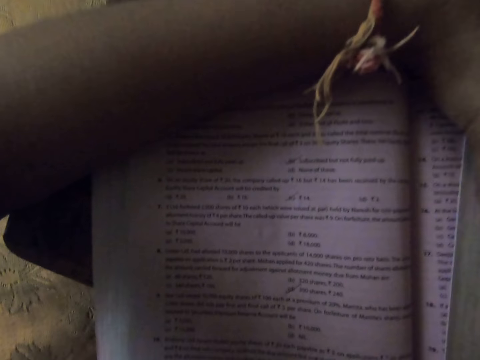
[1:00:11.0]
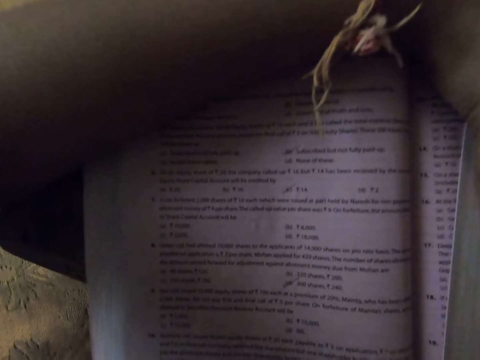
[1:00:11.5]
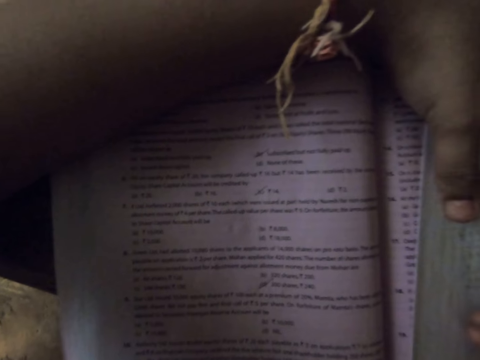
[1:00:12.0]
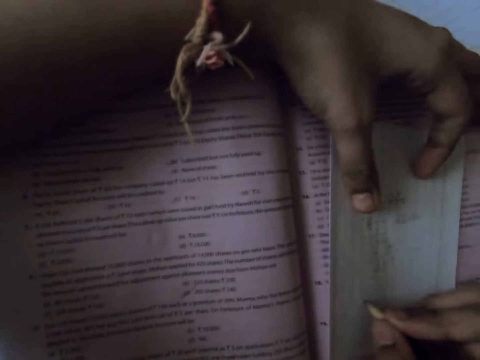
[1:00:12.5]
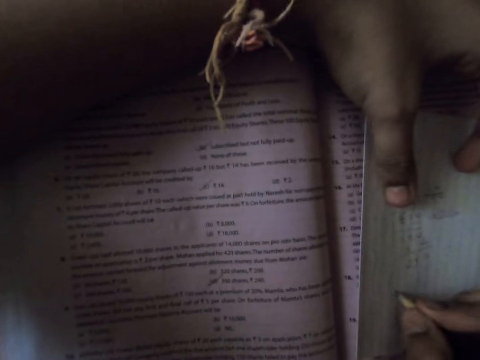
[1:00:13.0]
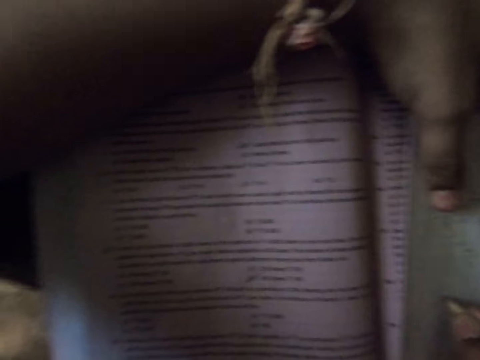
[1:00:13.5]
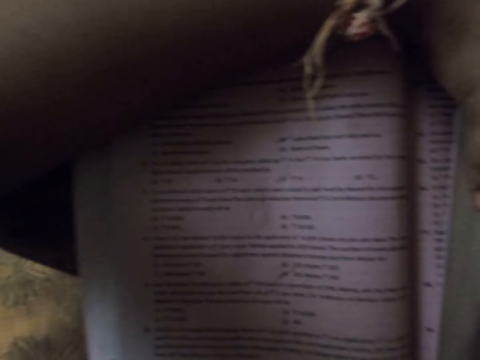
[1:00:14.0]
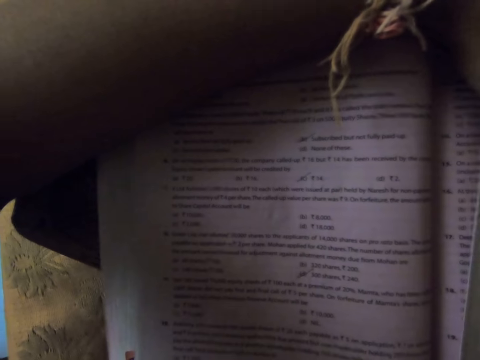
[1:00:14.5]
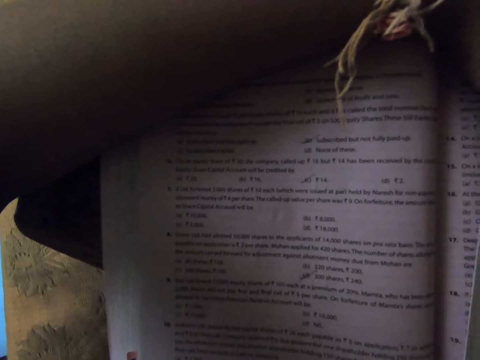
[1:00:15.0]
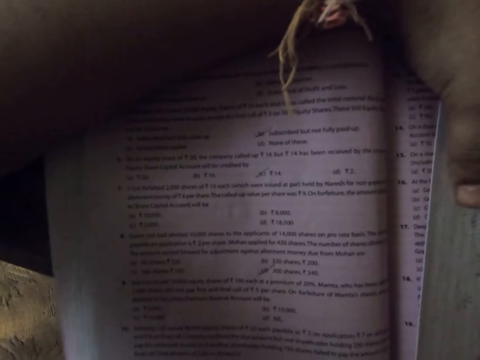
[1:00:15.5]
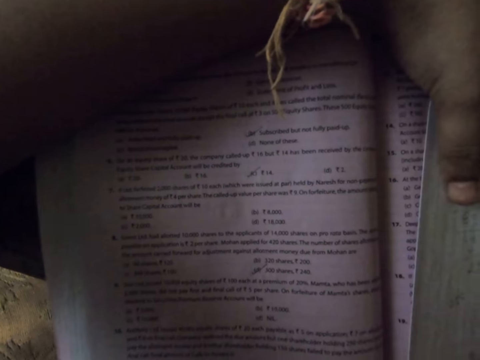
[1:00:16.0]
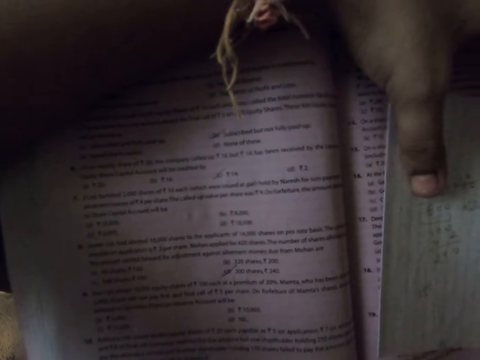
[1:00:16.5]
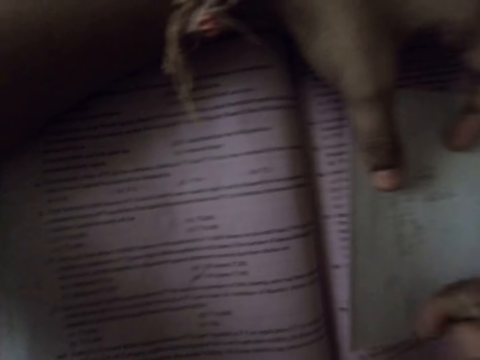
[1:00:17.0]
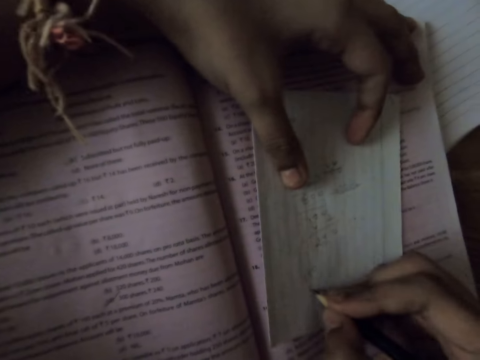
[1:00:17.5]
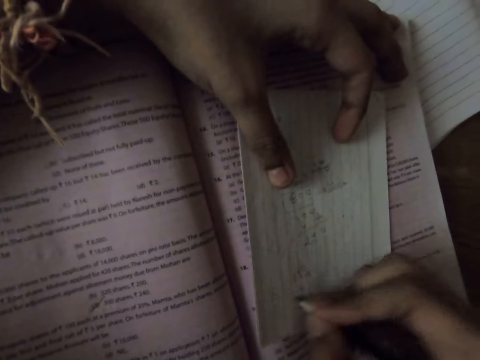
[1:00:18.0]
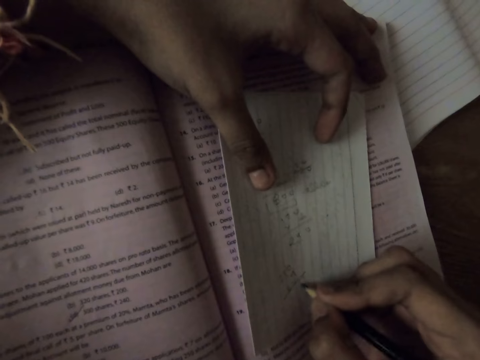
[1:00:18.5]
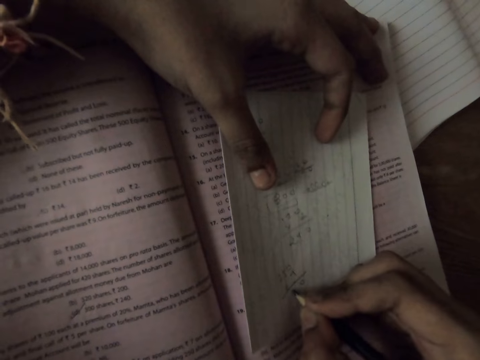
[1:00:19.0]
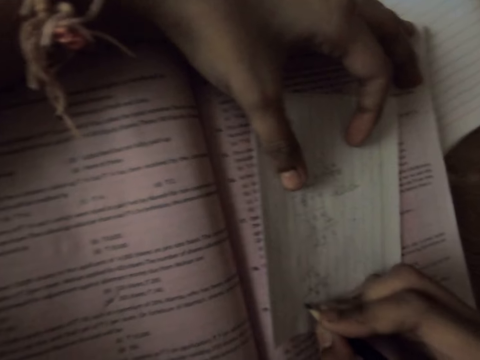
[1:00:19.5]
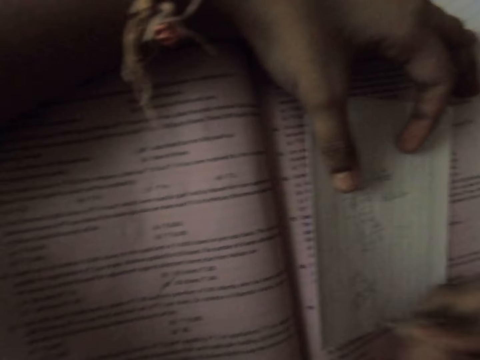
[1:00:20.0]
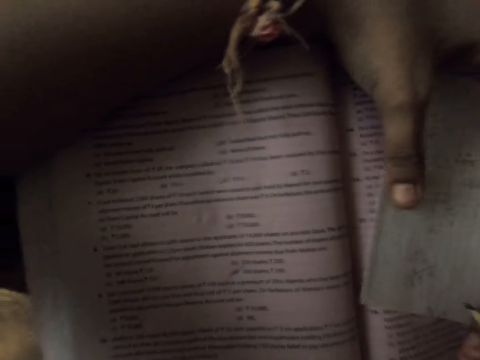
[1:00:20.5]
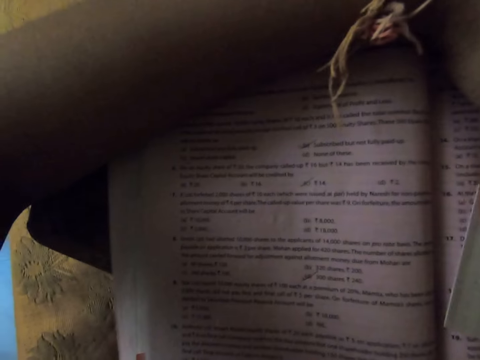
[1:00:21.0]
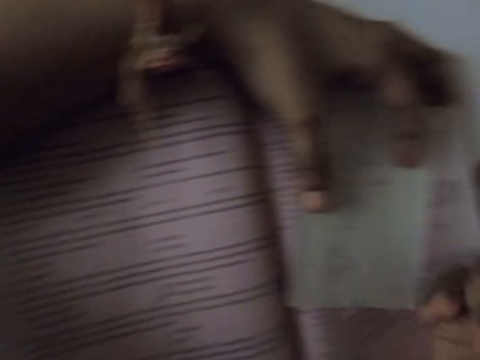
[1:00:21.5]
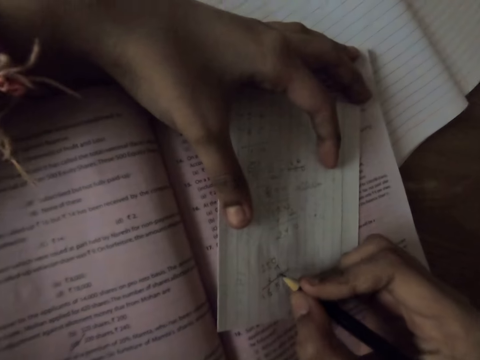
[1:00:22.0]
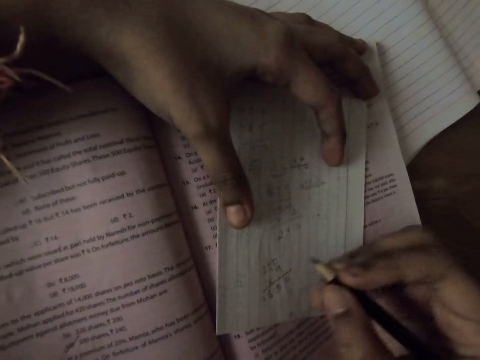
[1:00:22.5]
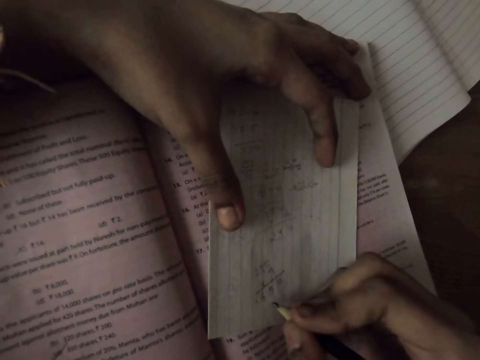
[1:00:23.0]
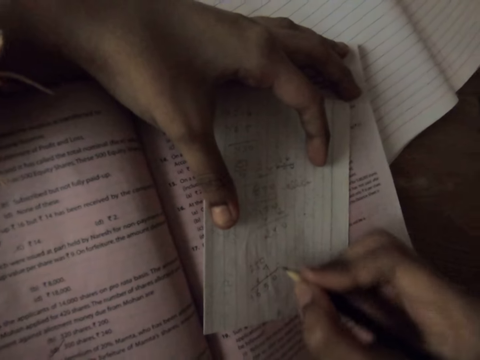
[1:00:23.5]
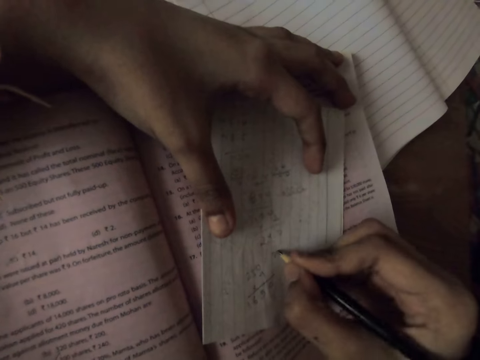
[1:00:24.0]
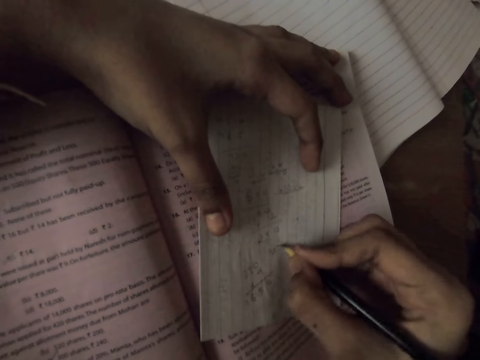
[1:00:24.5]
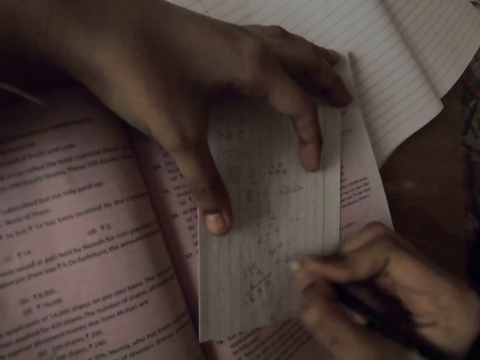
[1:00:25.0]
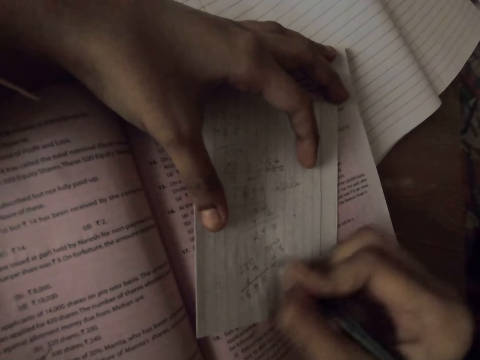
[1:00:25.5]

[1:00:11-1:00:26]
The camera wearer pulls a paper with her left hand. She writes on the paper with the pencil. She moves her head. She writes something. She pulls the paper. She moves her head. She writes something.

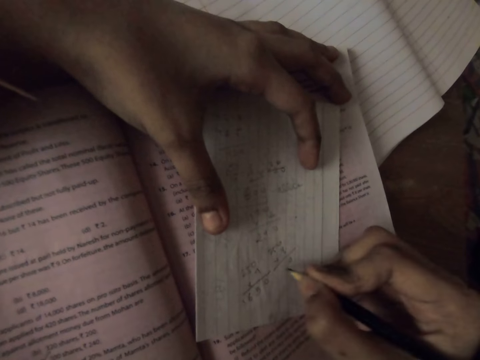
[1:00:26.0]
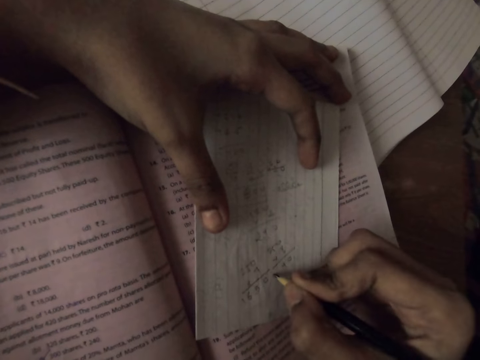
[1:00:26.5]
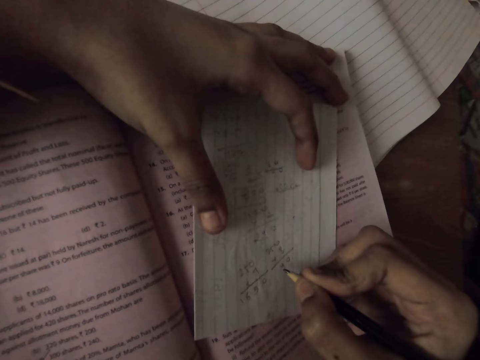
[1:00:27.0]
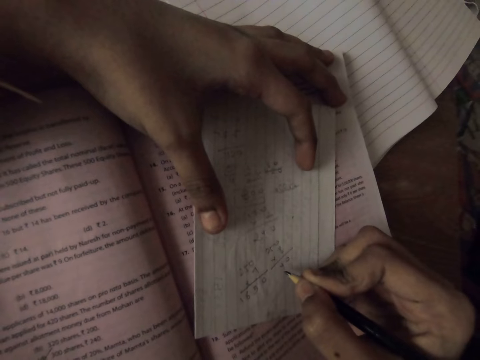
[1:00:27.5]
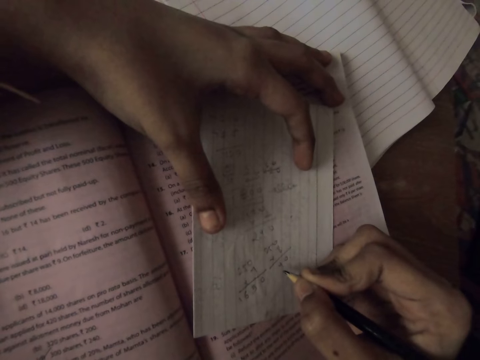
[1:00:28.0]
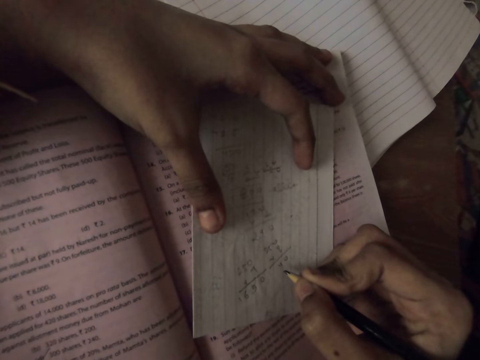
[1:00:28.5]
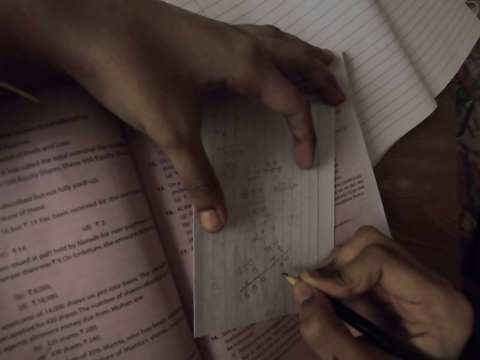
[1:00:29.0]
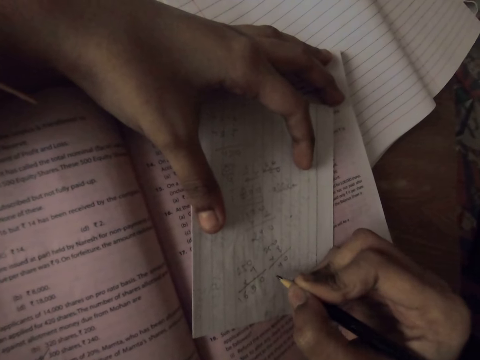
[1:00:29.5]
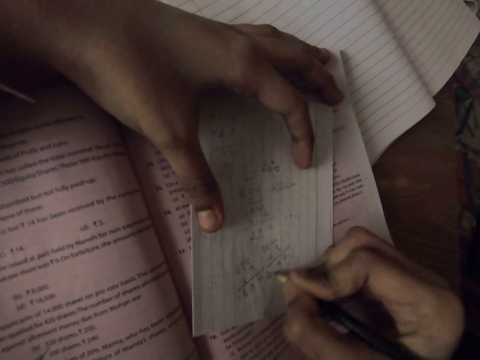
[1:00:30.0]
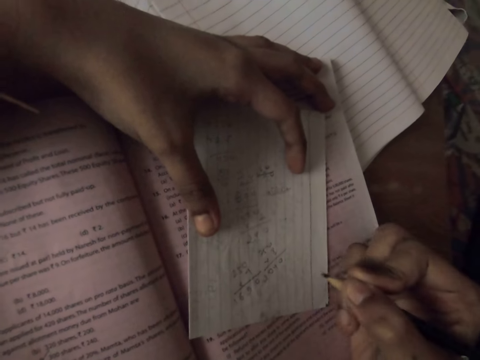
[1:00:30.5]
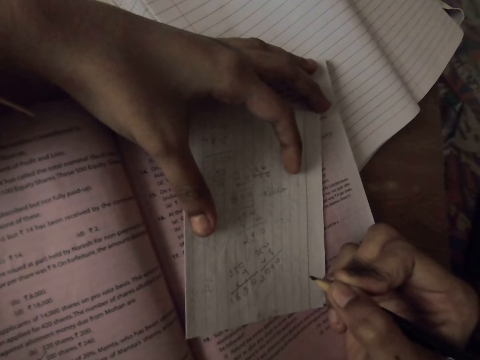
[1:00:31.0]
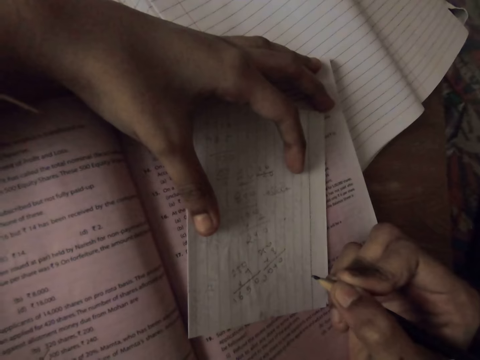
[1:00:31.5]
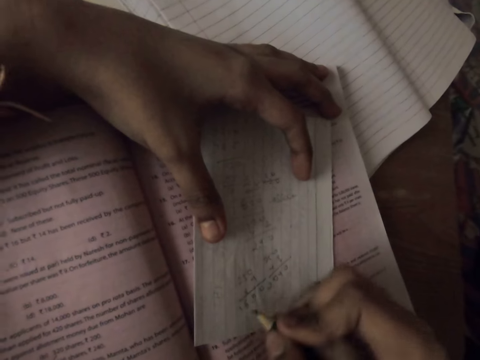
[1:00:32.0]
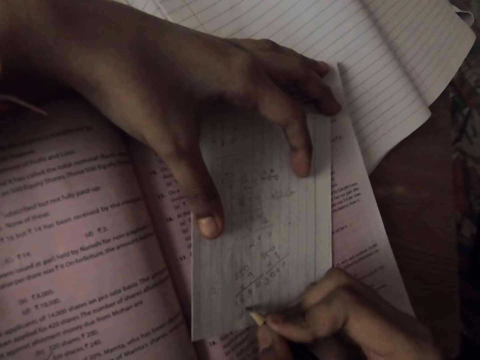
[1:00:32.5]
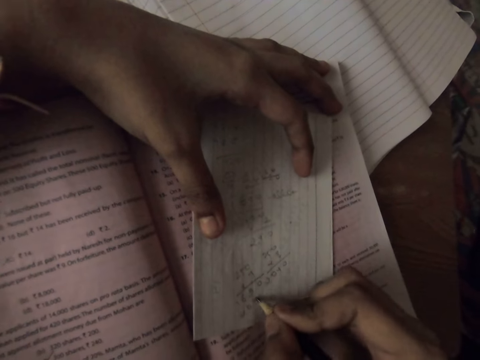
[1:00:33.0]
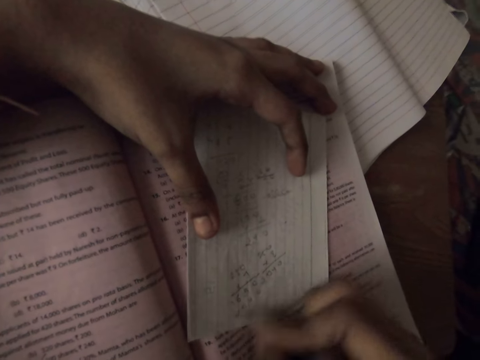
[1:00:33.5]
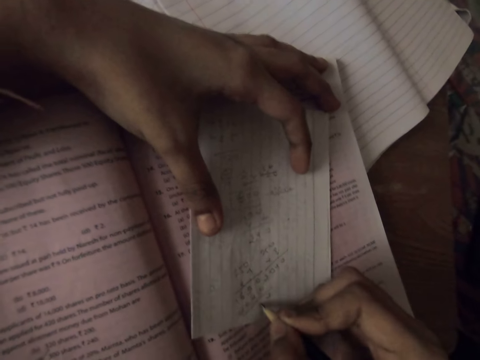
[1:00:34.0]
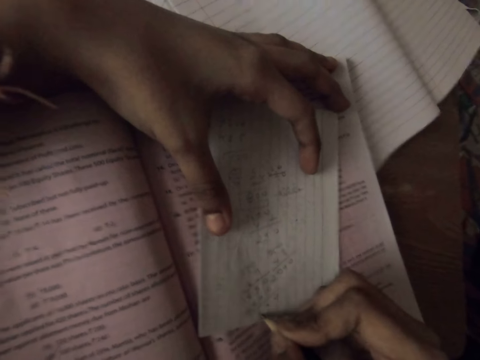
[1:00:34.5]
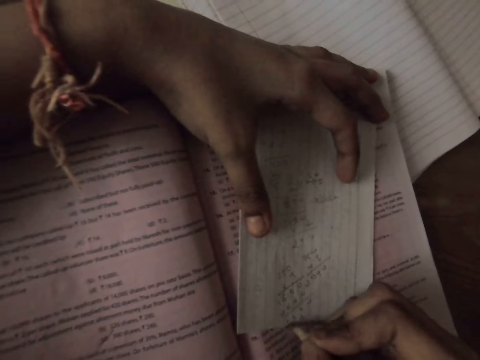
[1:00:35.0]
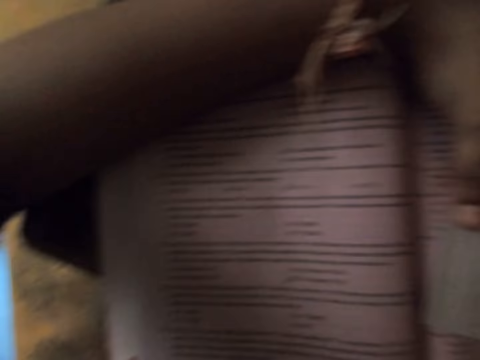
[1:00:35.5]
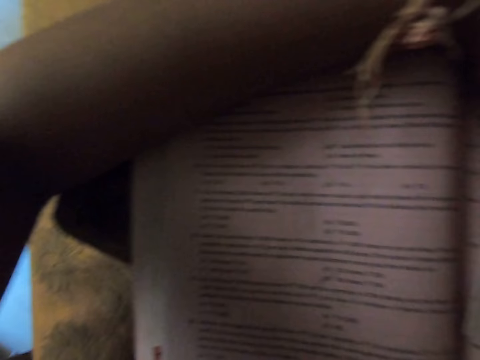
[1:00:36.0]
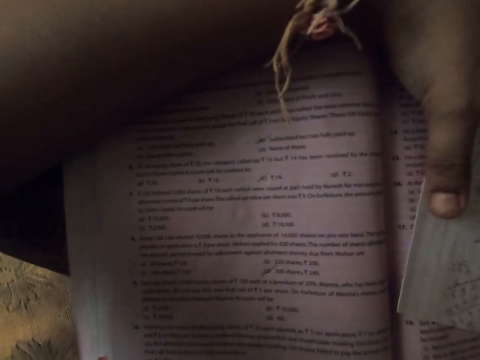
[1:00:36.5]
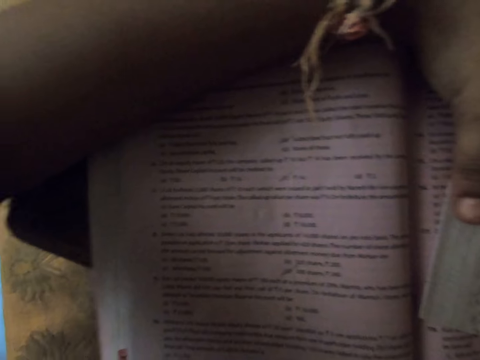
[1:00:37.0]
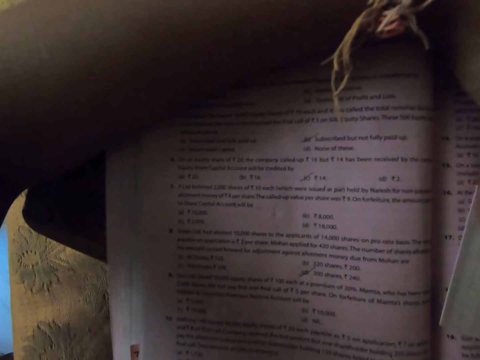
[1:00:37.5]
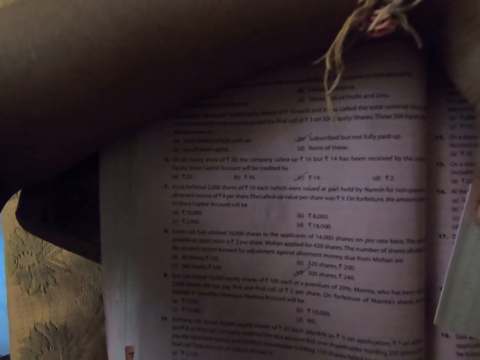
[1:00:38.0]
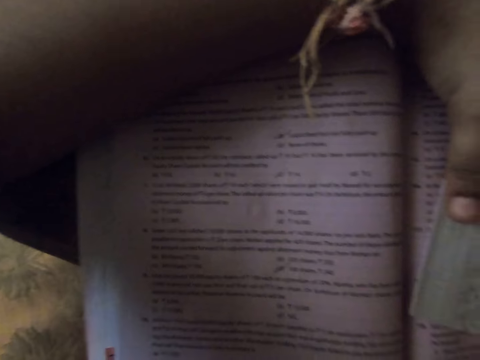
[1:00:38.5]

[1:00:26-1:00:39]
The camera wearer stops writing. She writes something. She moves her head.
